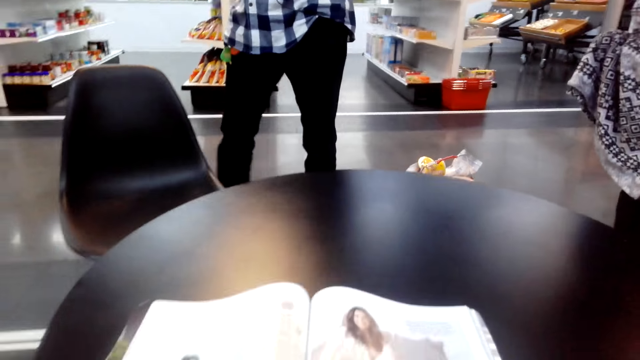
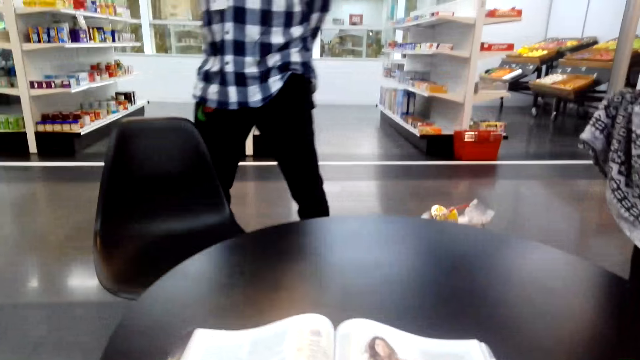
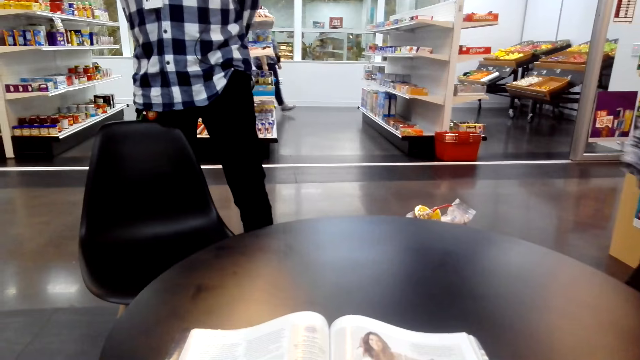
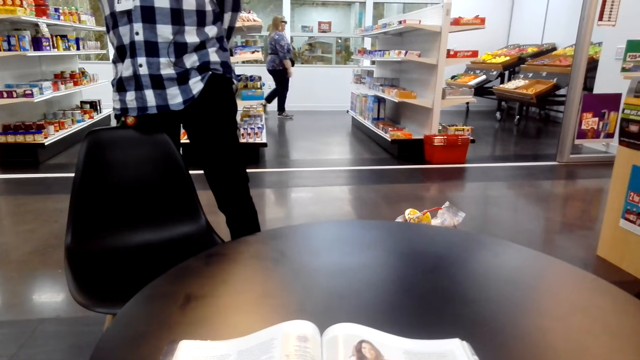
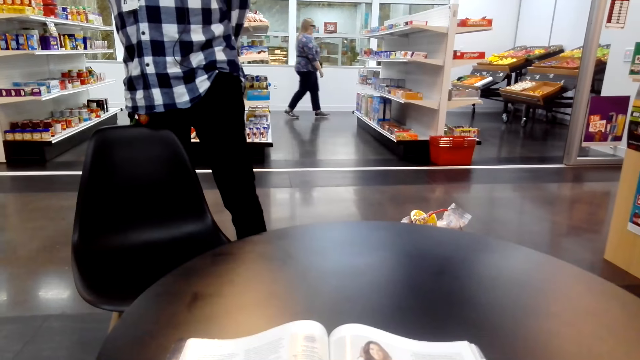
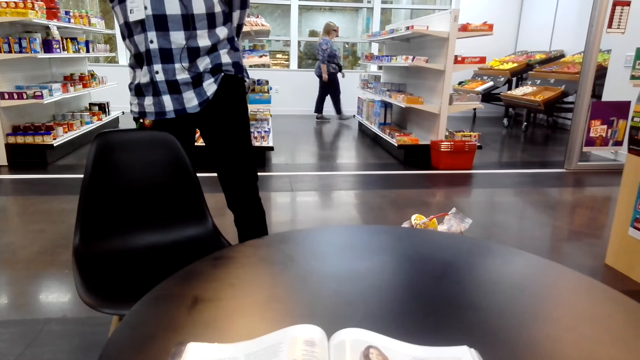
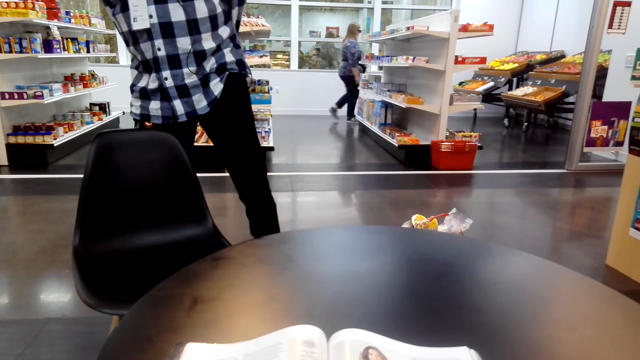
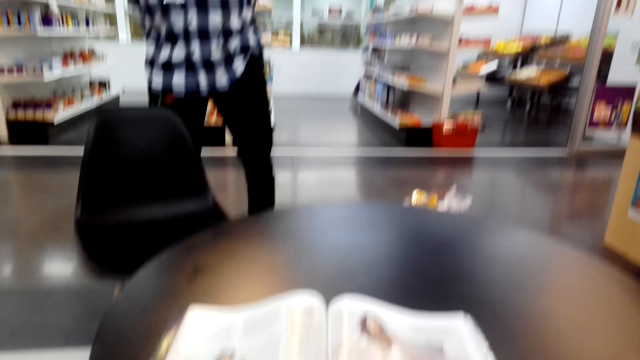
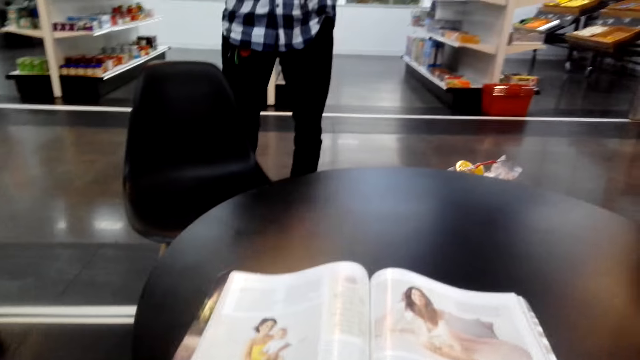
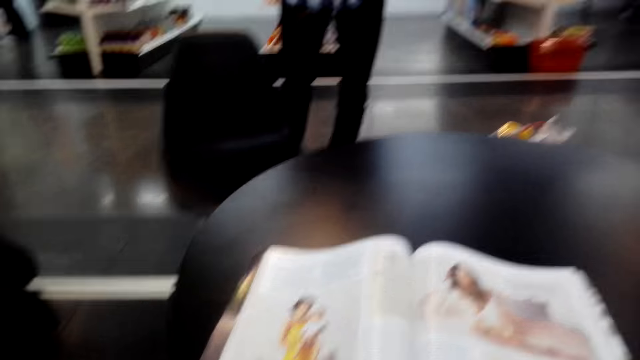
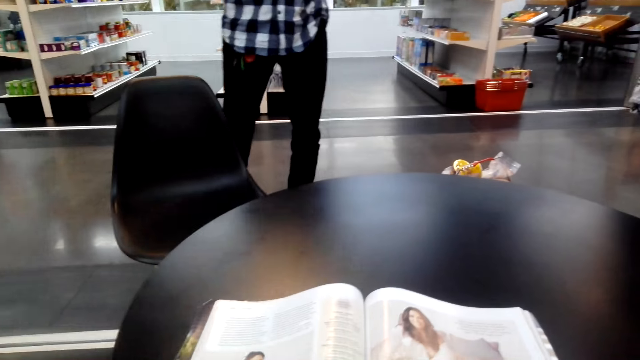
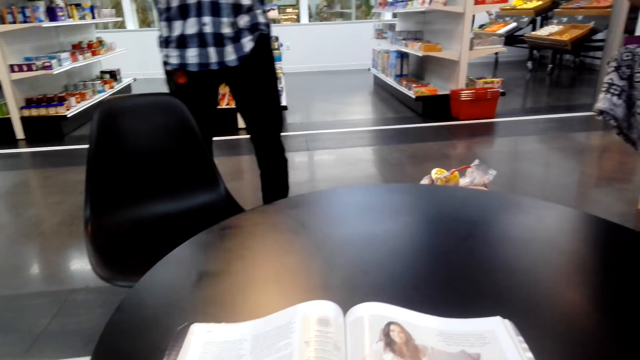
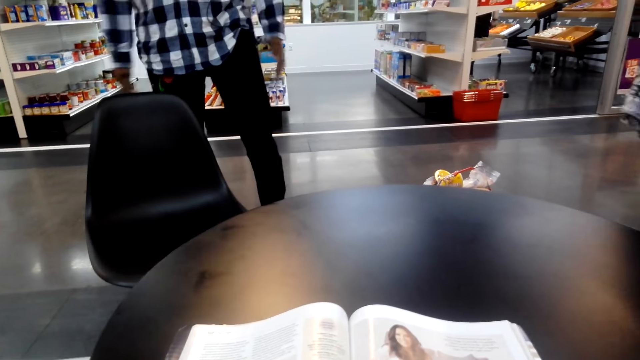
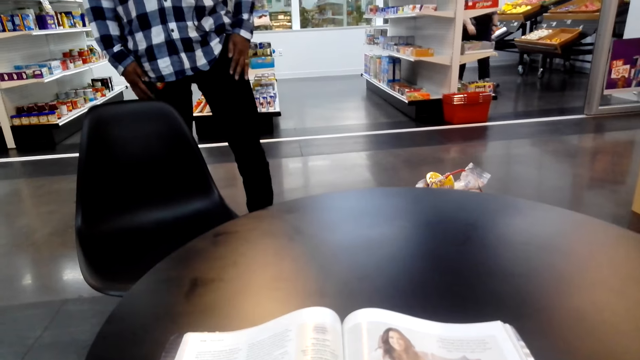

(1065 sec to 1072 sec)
The camera wearer reads the magazine.

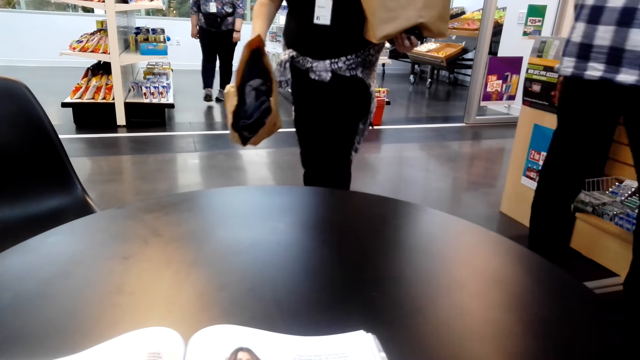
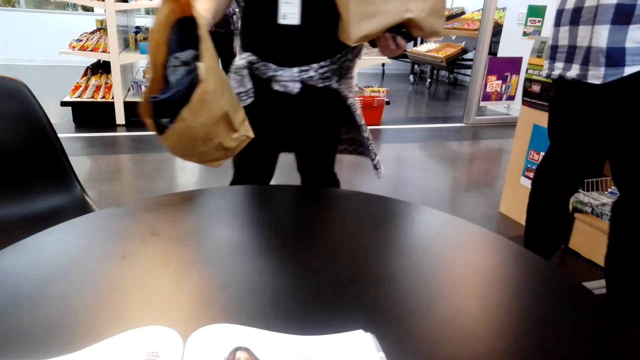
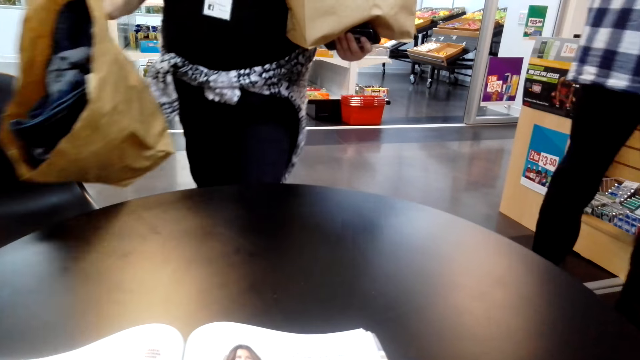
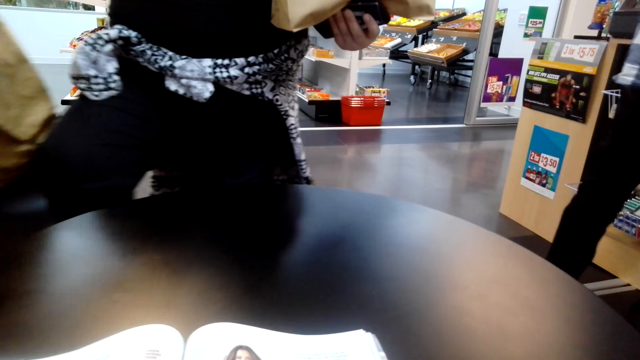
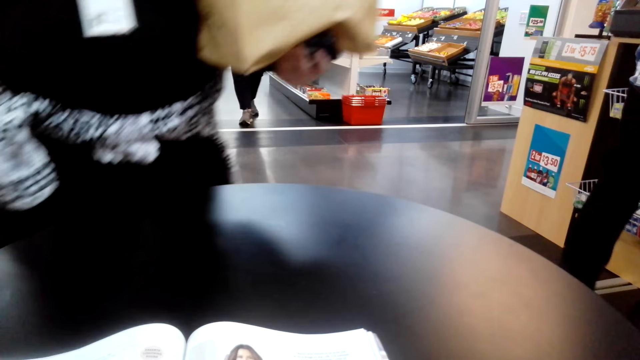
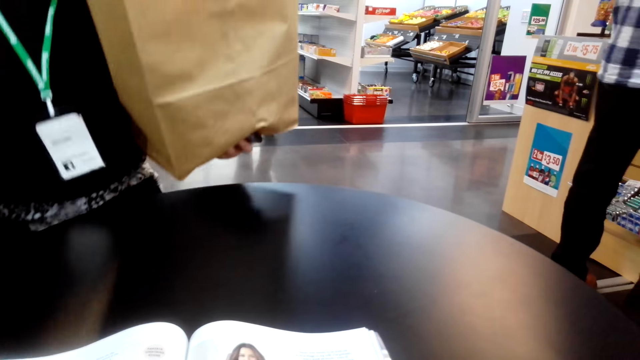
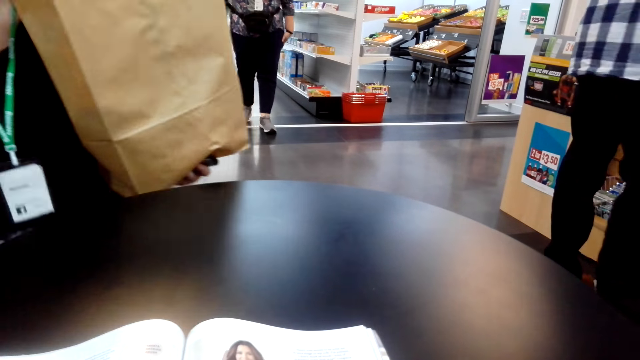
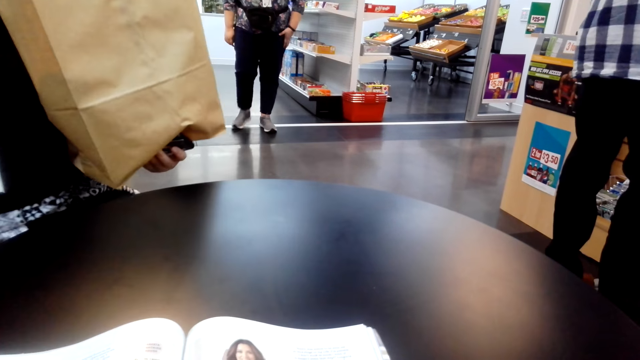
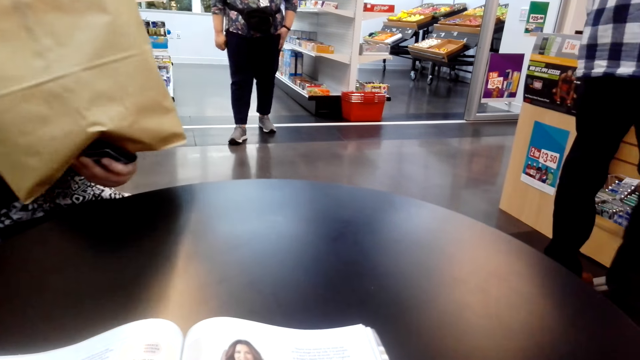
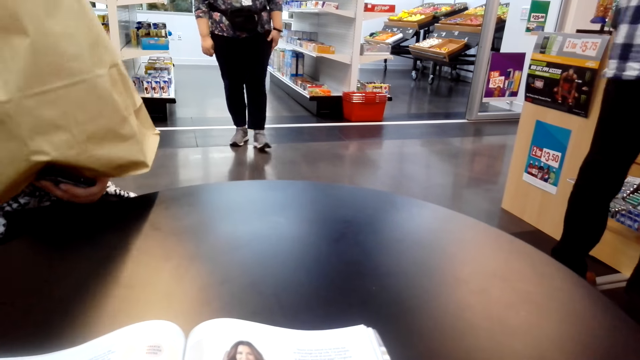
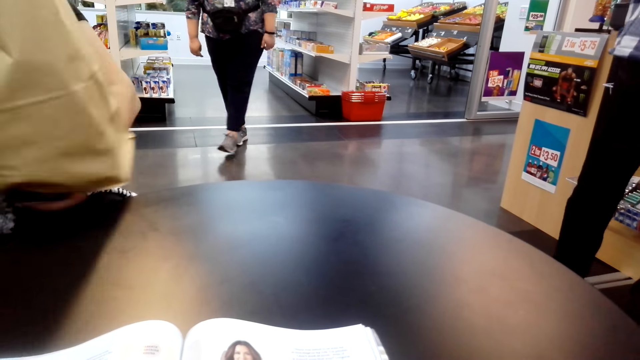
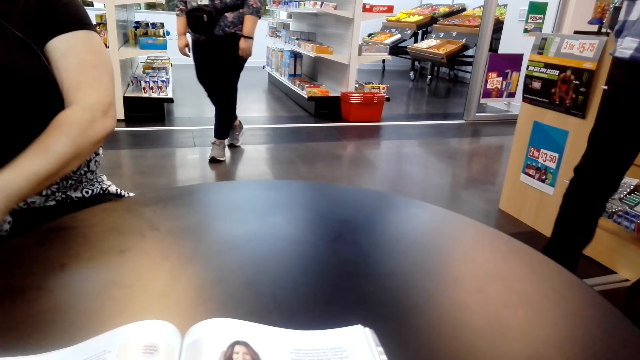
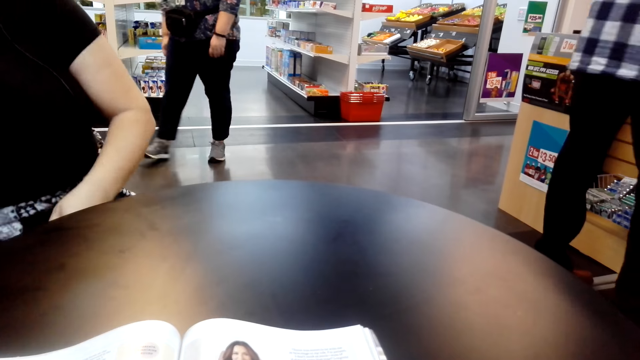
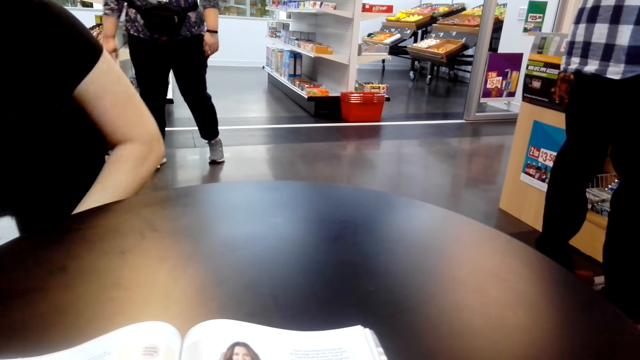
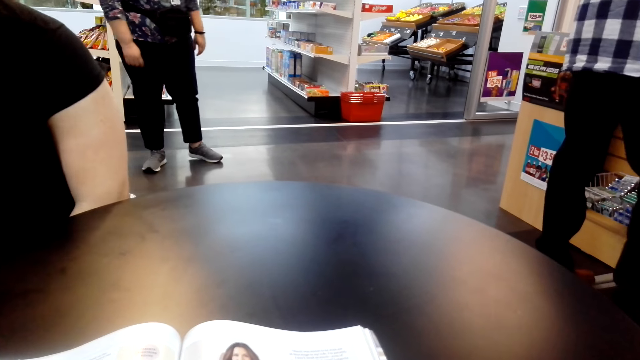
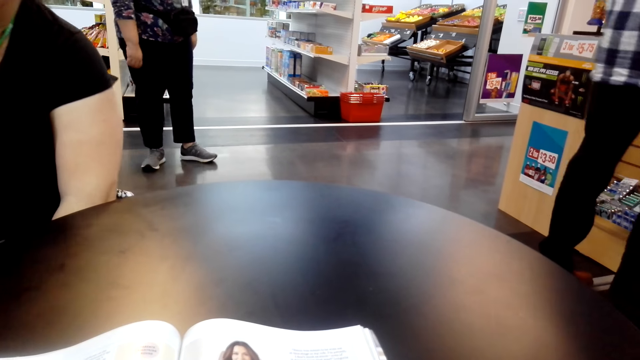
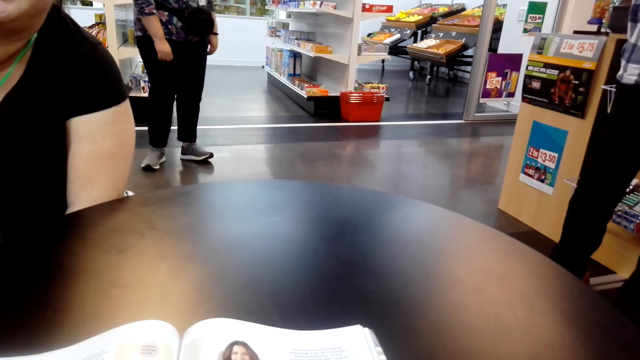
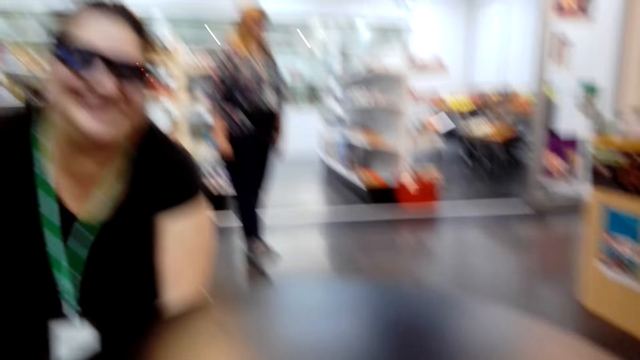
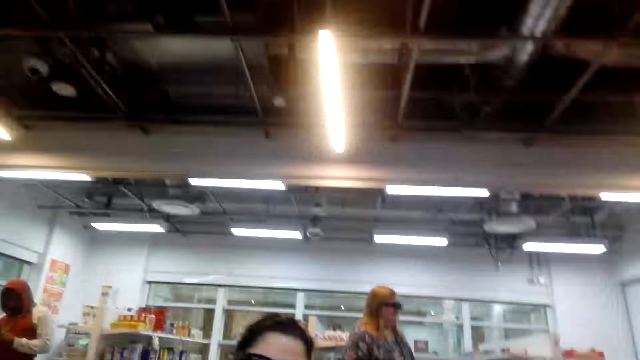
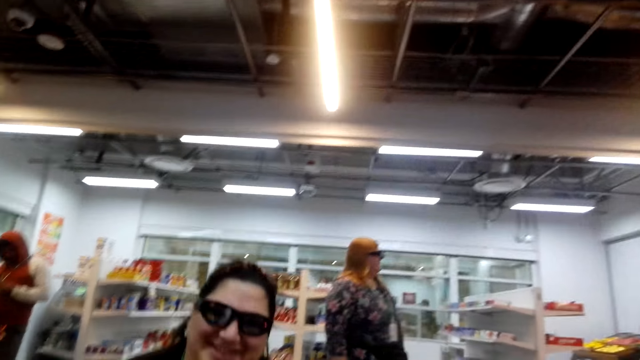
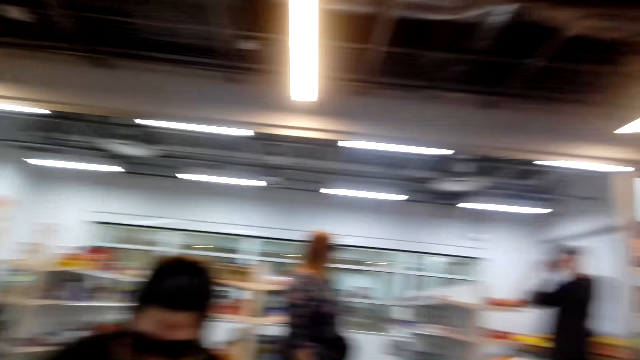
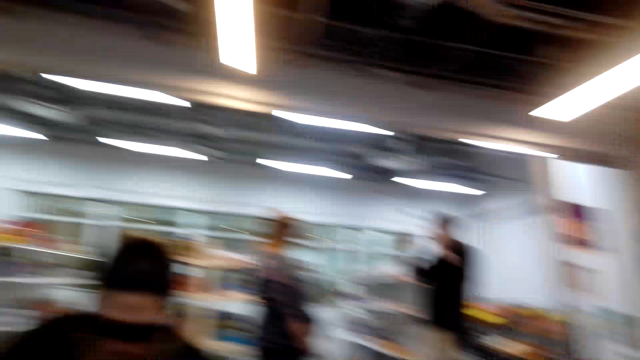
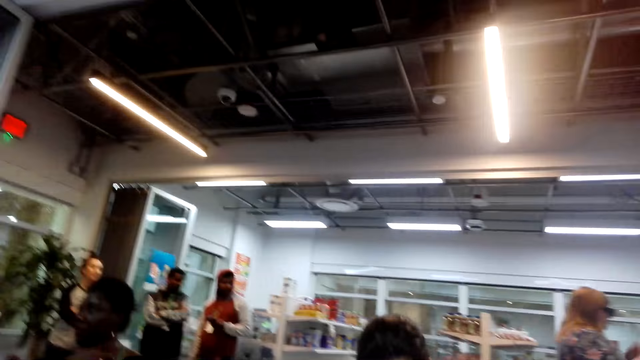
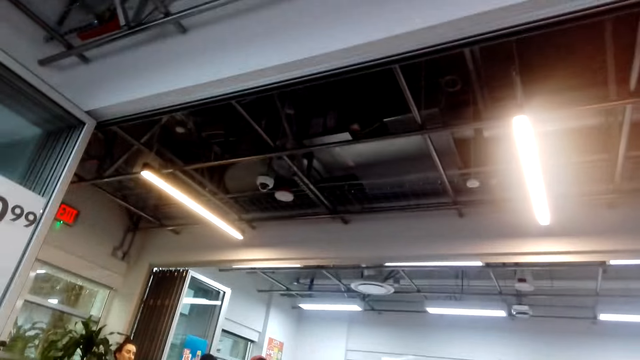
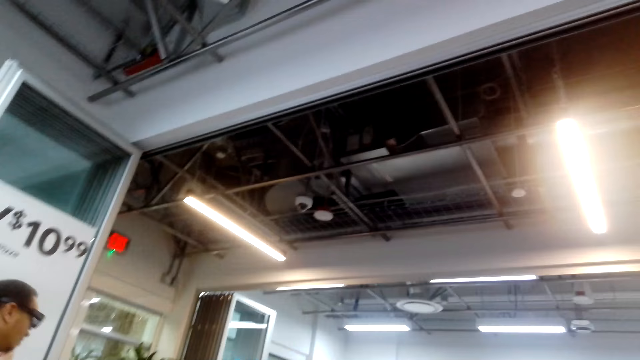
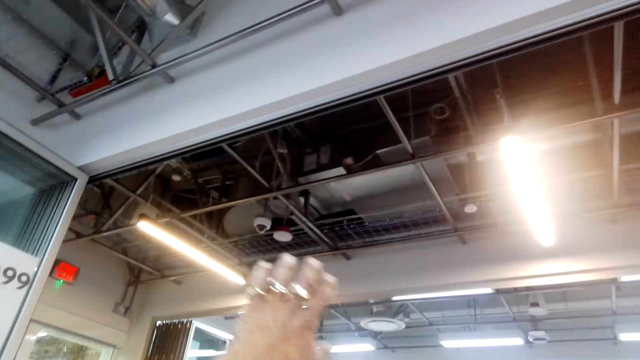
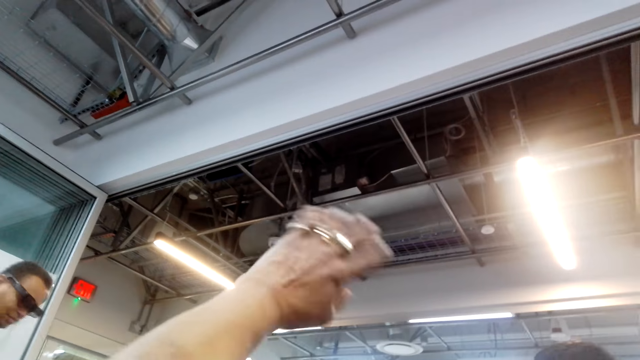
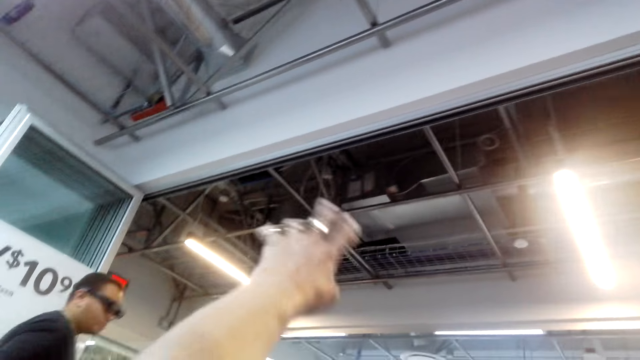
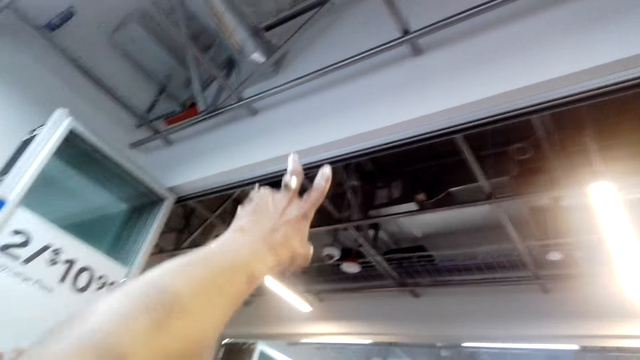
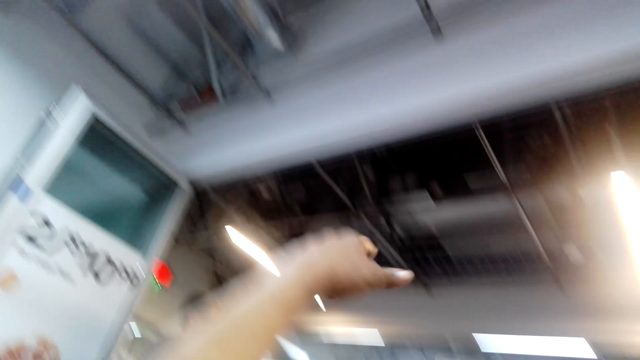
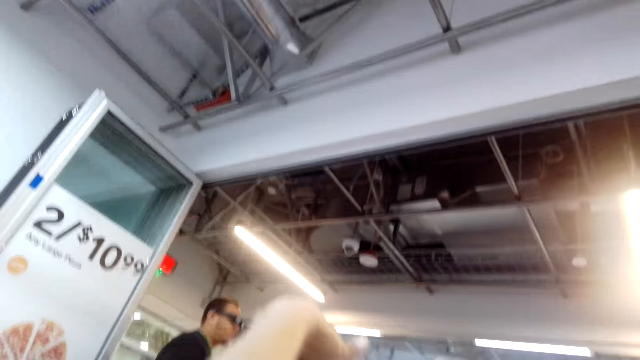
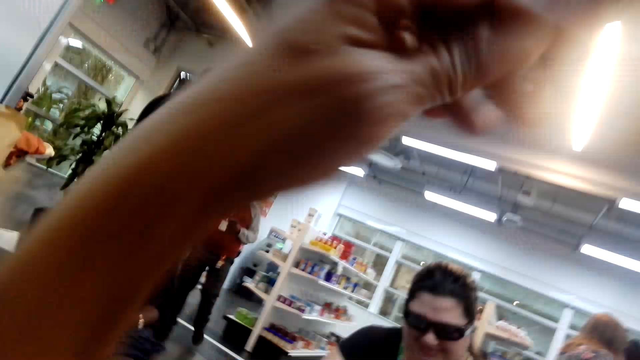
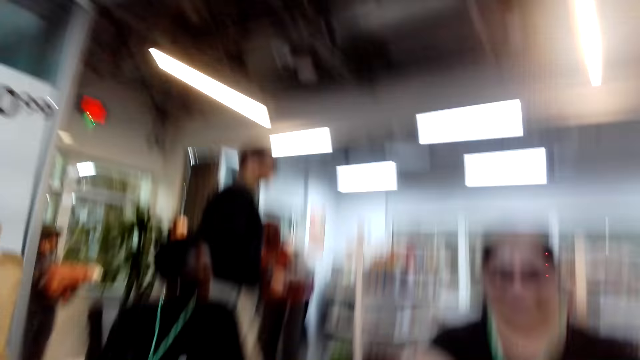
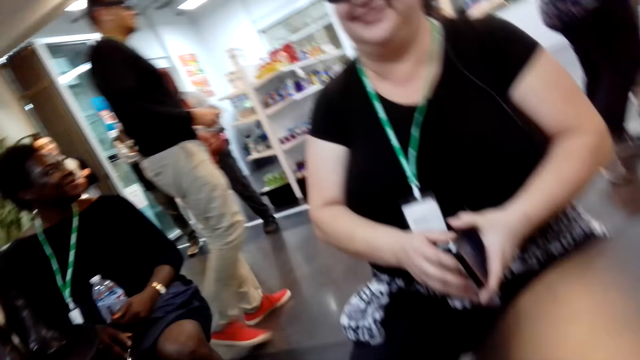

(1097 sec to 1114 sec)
A woman sits next to the camera wearer. The camera wearer reads a magazine. The woman places the shopping bags on something. The camera wearer reads the magazine. They converse with the woman. They look around the mall. They wave at a man. They converse with the woman.
